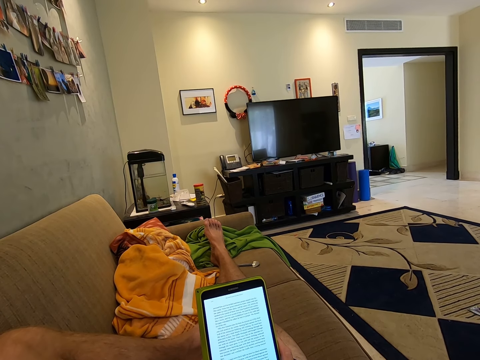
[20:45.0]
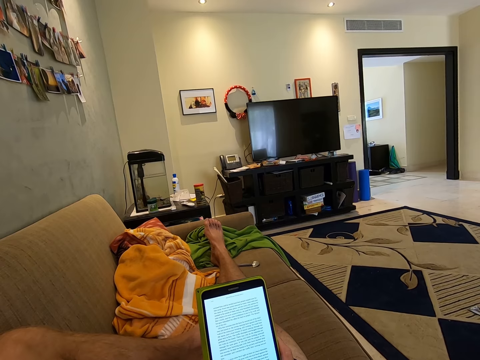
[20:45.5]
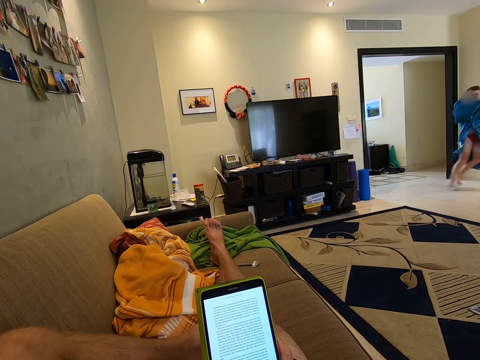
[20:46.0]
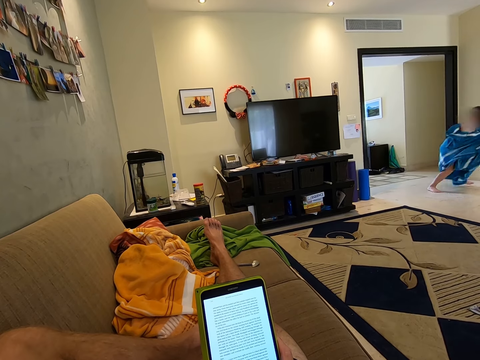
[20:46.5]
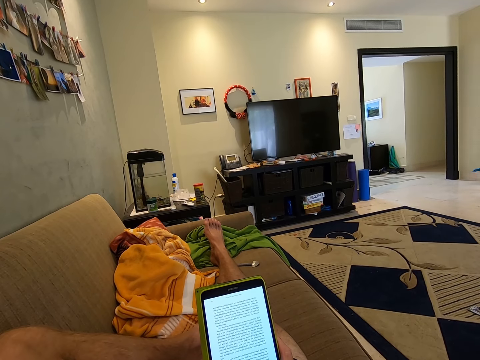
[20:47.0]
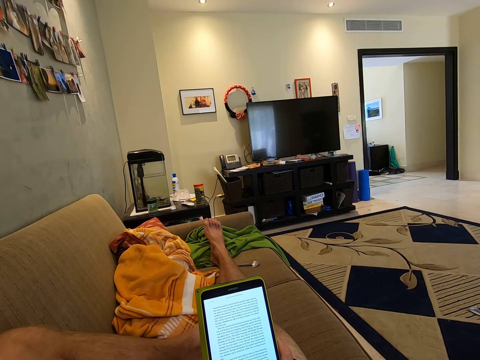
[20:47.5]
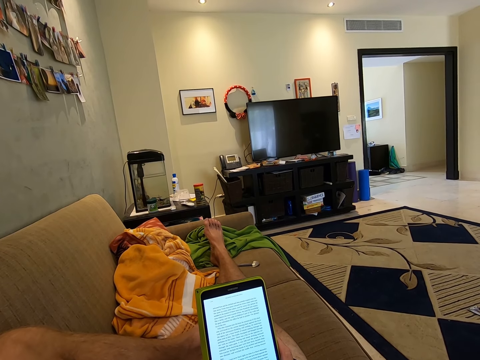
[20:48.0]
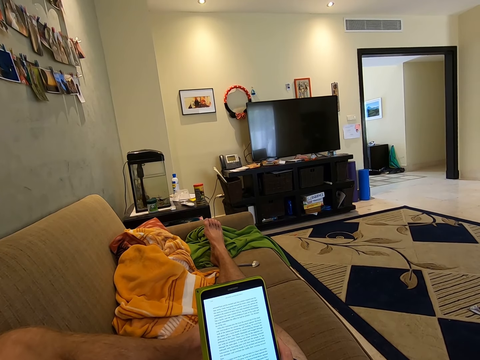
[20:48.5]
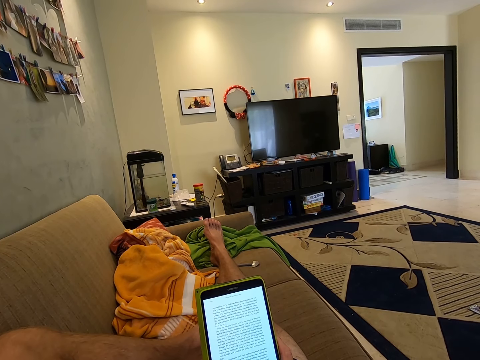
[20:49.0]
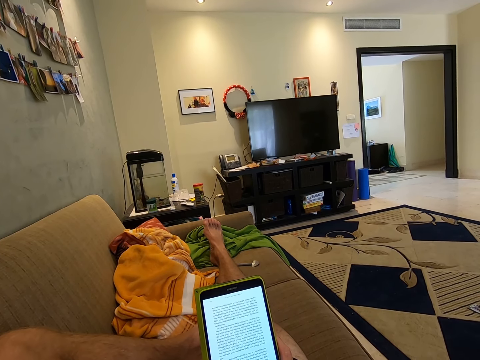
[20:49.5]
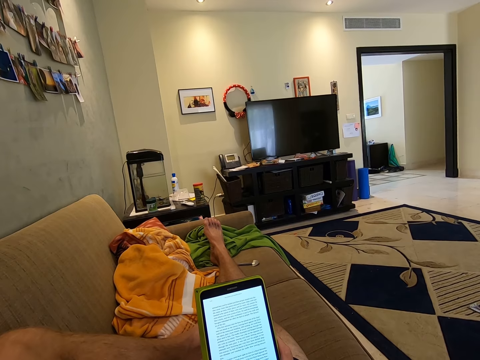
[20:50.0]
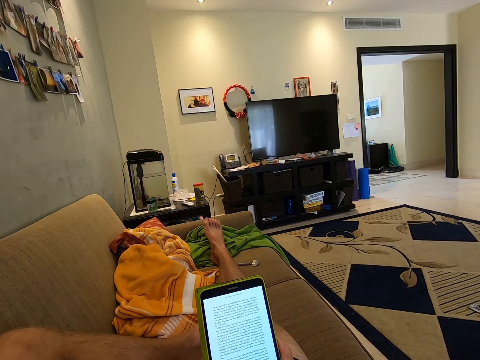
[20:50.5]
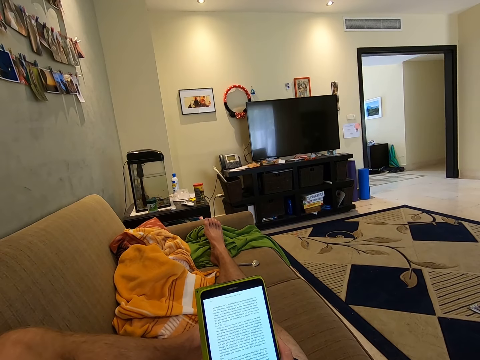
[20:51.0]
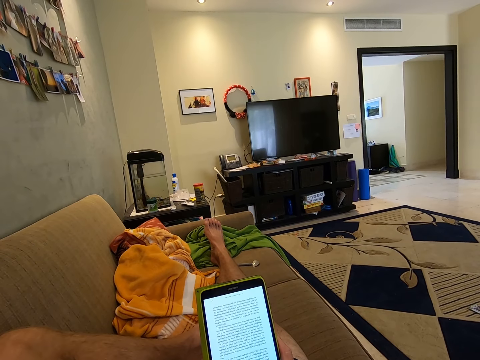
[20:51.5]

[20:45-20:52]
A boy runs back and forth the door.

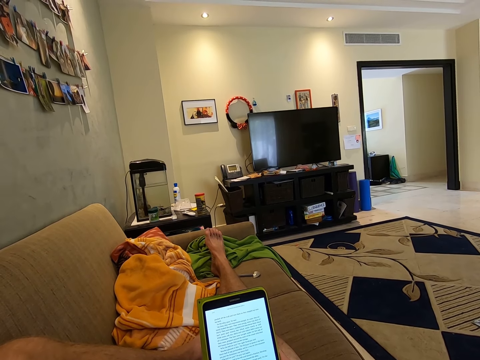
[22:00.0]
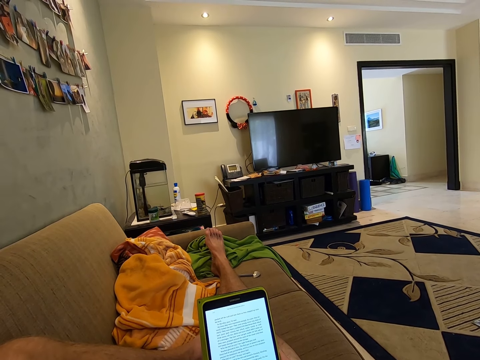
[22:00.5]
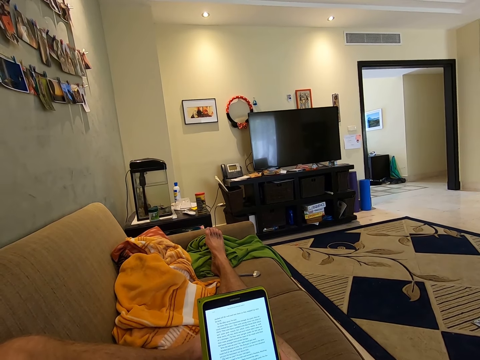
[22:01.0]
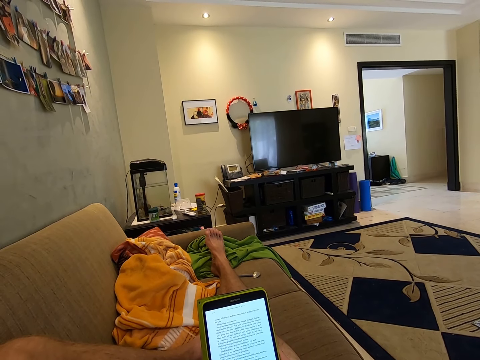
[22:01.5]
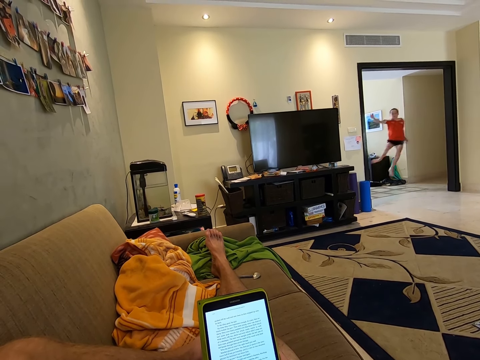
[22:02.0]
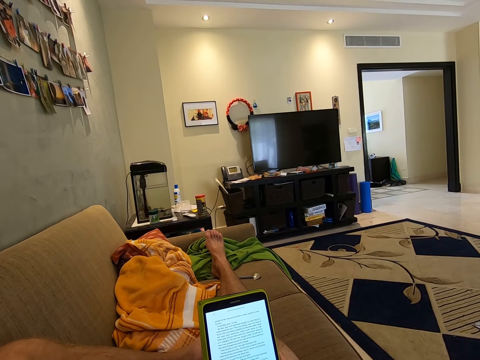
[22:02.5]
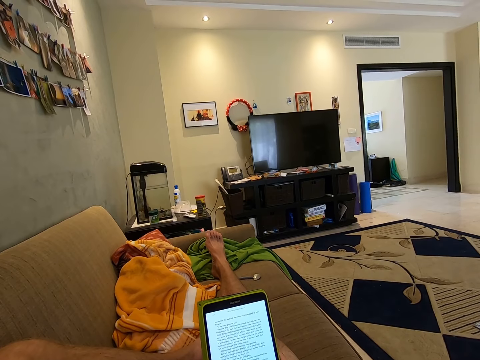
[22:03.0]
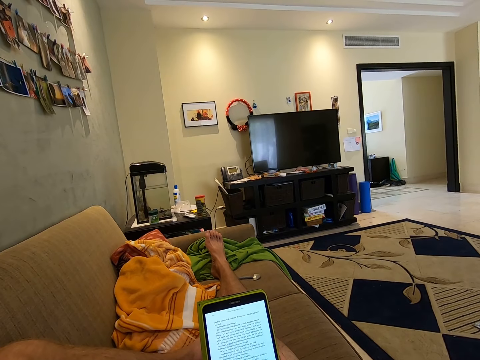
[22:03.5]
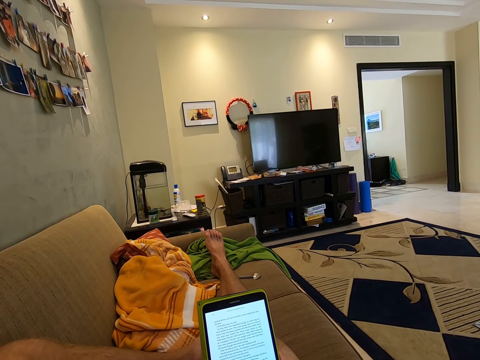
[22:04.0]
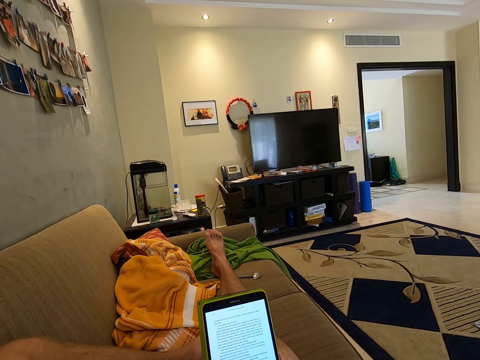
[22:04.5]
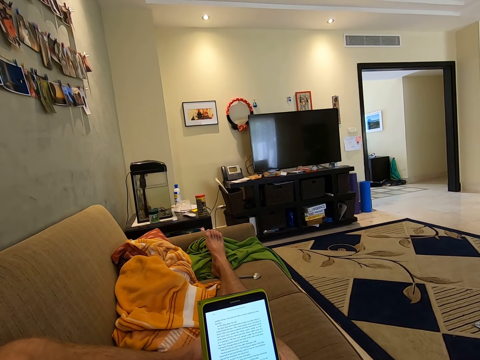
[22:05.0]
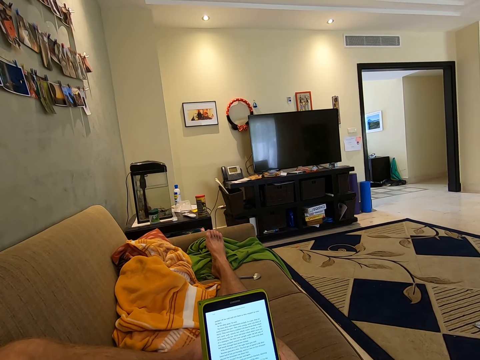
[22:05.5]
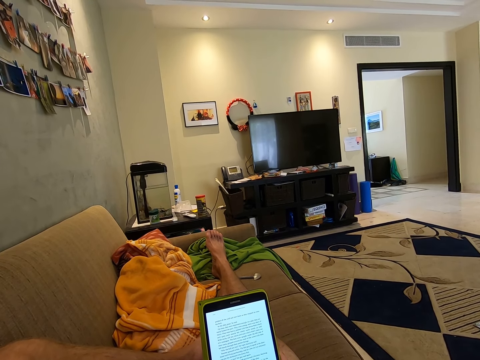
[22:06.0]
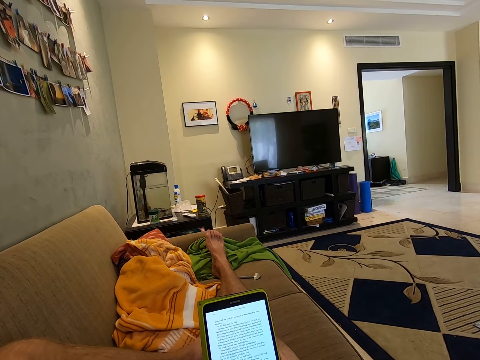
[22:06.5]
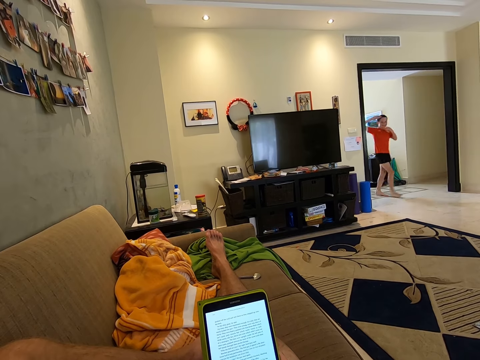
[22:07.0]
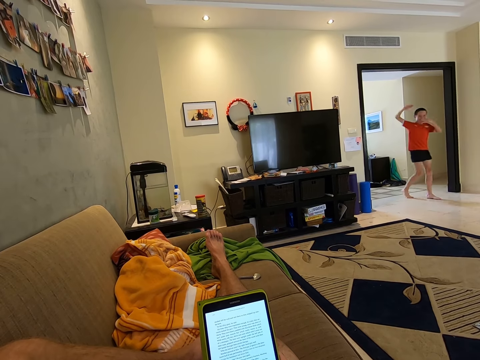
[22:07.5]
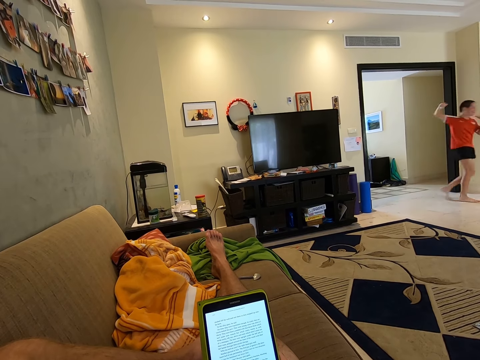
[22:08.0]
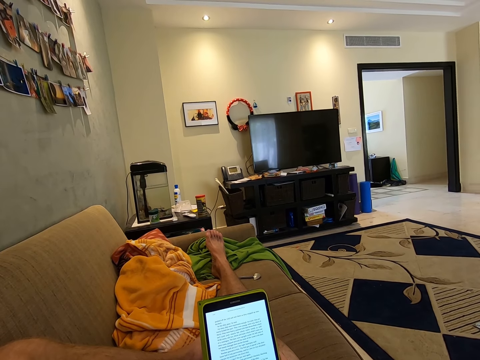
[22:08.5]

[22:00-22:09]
A boy runs through the corridor. The boy walks in through the door. The boy talks to the camera wearer.

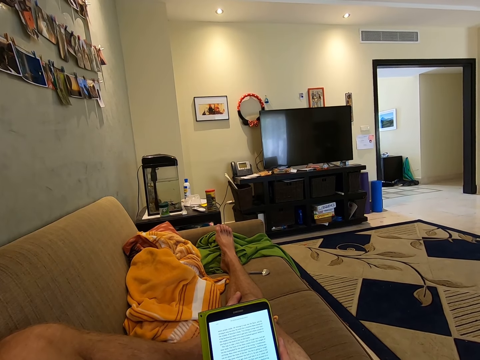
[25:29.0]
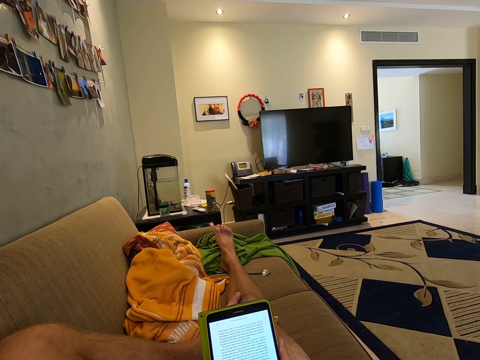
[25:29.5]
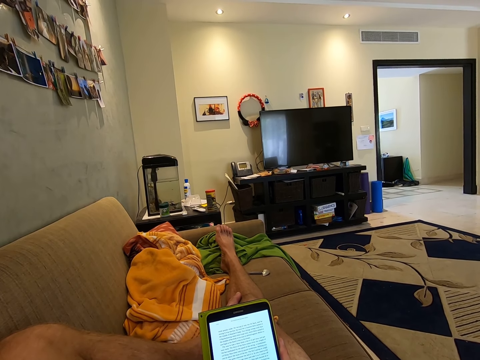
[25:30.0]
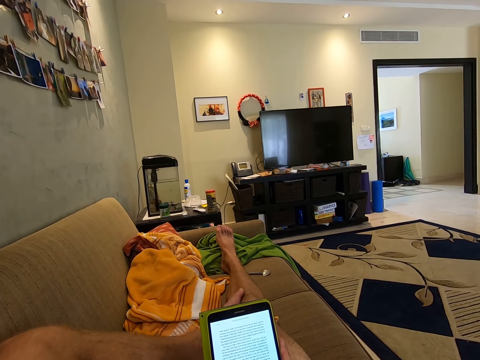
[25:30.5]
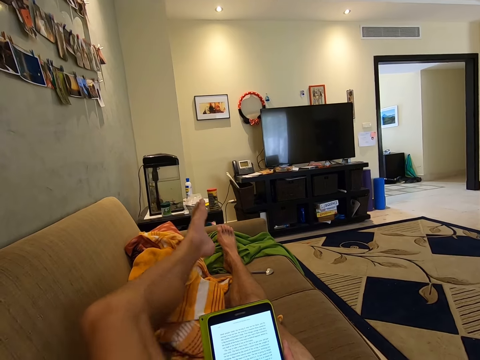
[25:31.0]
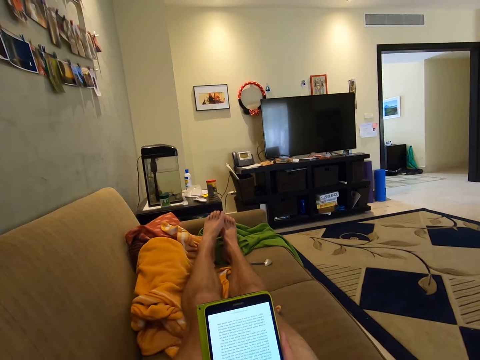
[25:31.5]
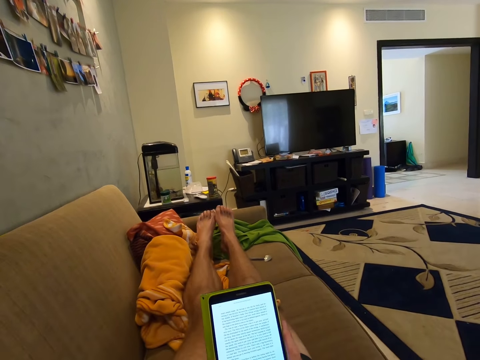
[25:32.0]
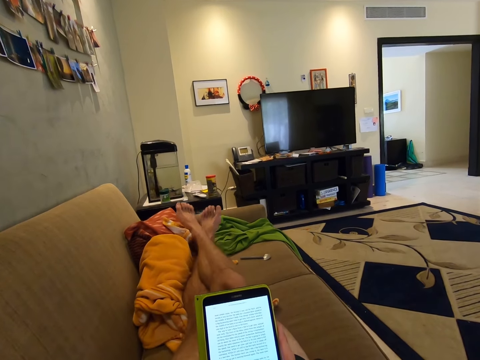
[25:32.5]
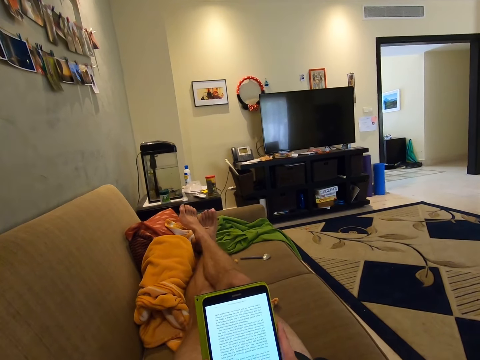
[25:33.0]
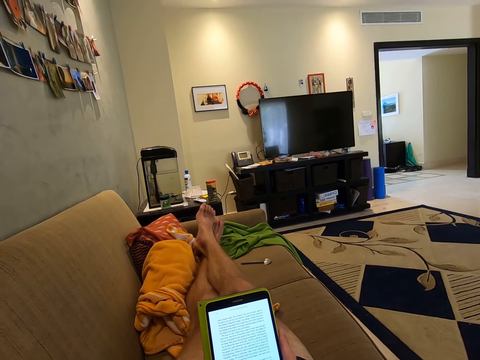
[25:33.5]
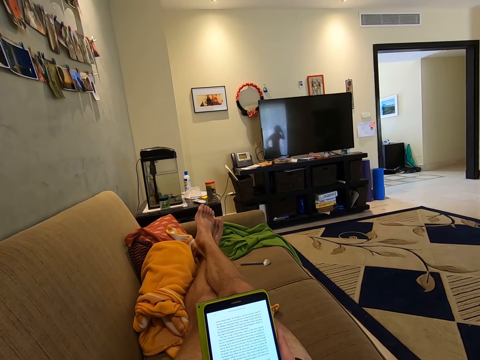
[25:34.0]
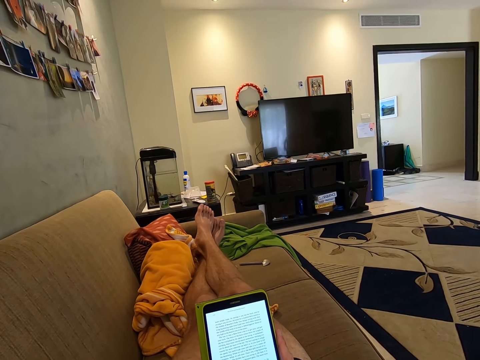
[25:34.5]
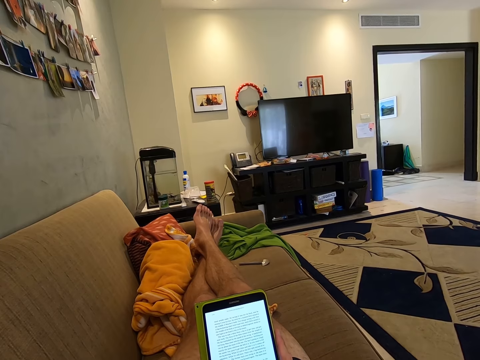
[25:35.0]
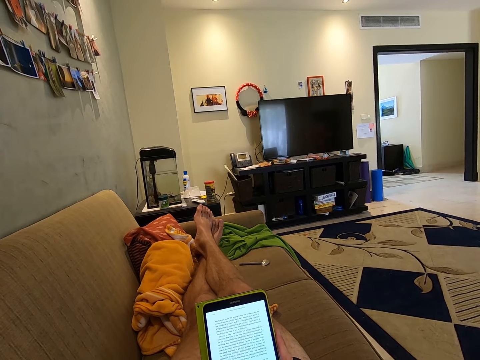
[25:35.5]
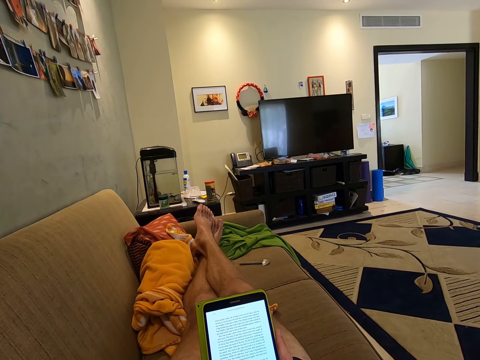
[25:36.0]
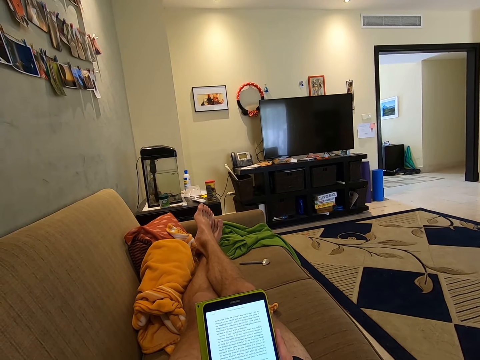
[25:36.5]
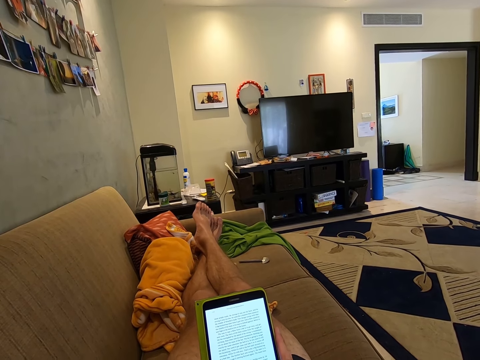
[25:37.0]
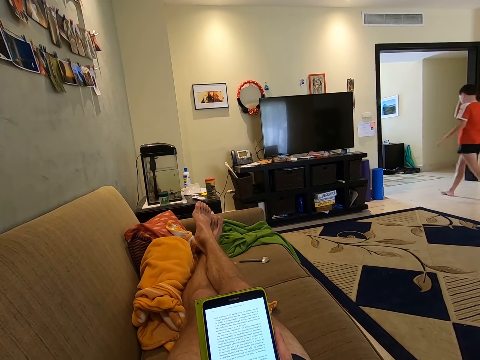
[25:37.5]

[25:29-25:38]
The camera wearer stretches the hand. They interlock legs.

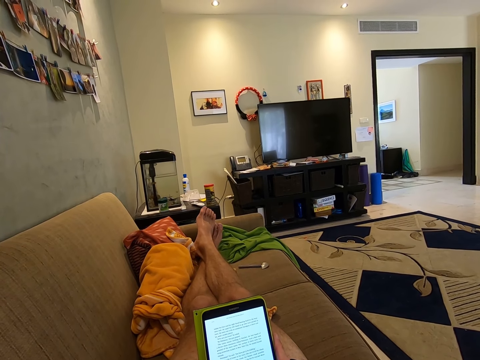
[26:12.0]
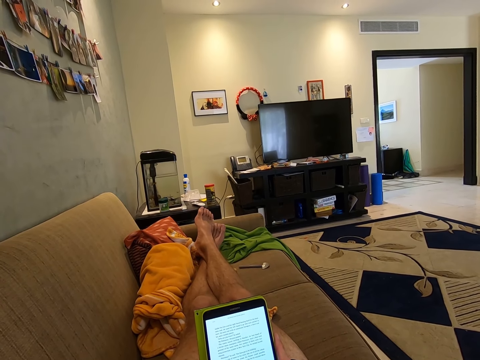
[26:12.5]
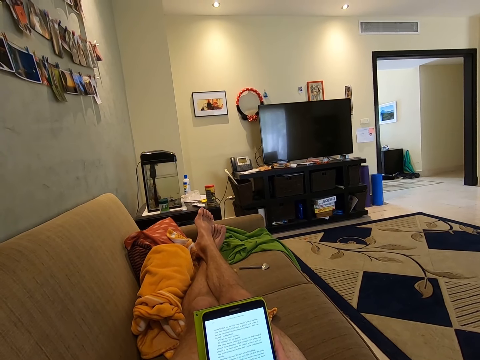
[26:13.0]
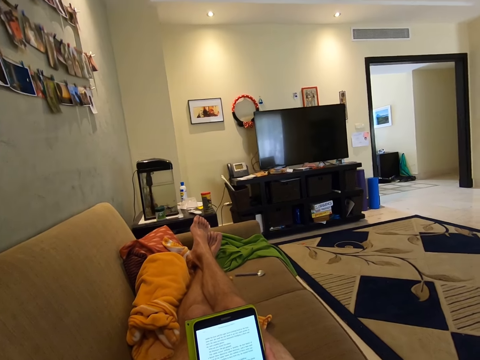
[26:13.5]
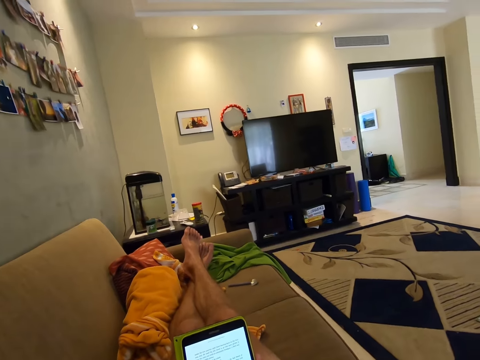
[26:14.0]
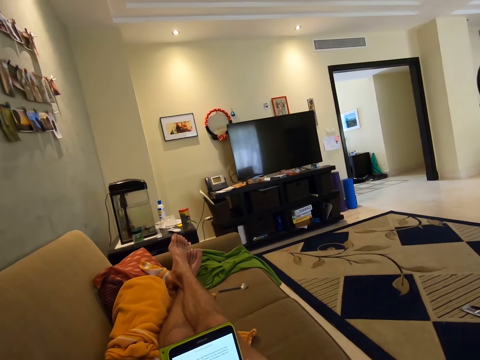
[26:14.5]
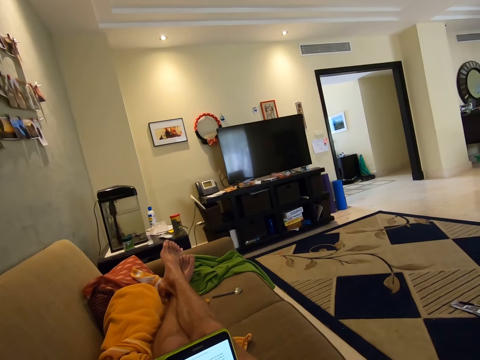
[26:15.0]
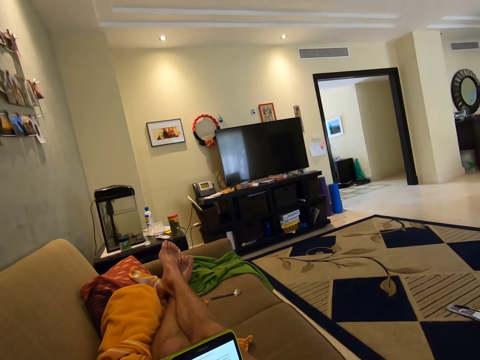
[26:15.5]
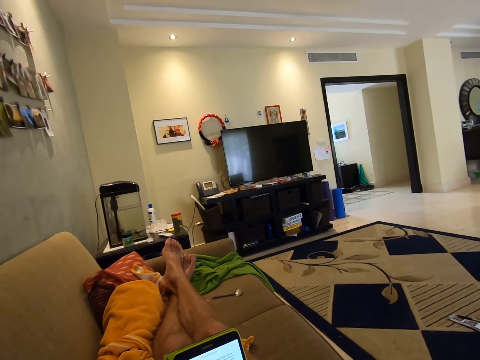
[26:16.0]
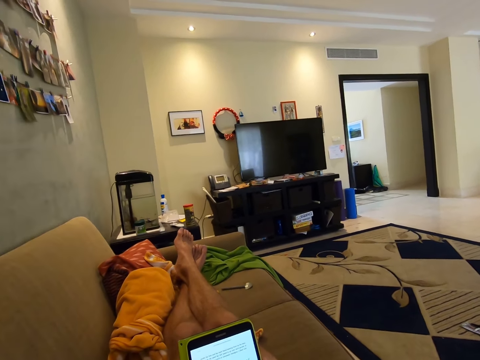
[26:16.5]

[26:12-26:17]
The camera wearer talks to someone.
